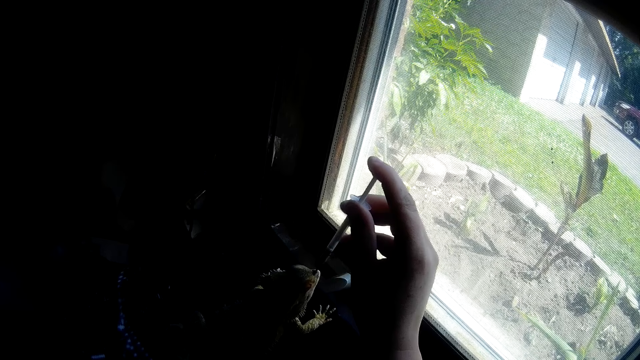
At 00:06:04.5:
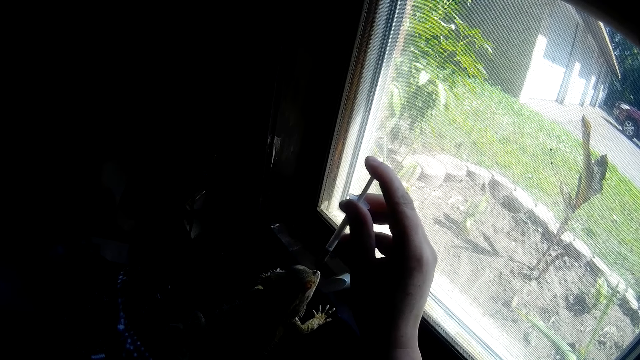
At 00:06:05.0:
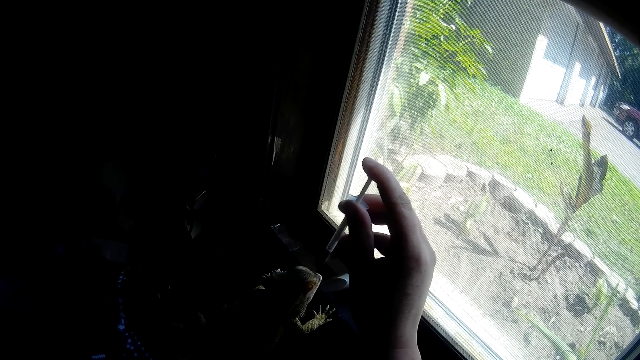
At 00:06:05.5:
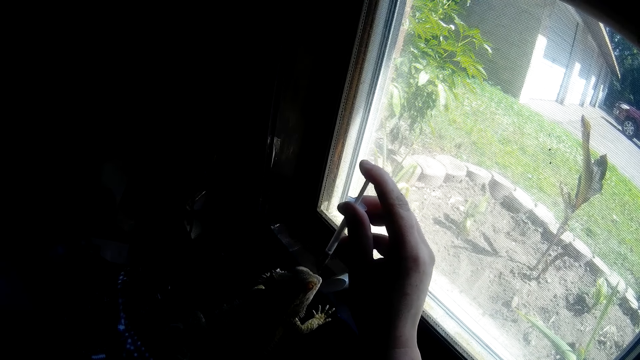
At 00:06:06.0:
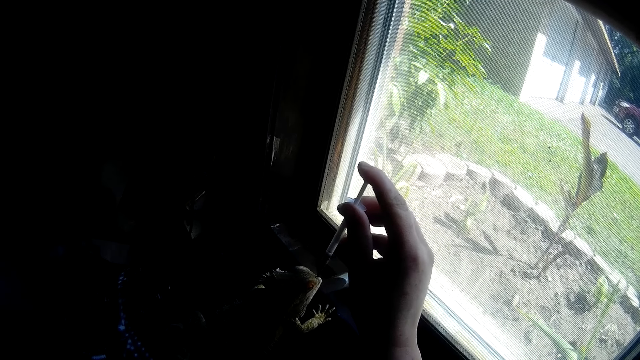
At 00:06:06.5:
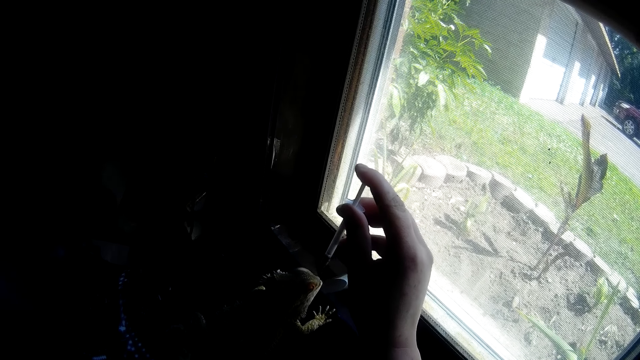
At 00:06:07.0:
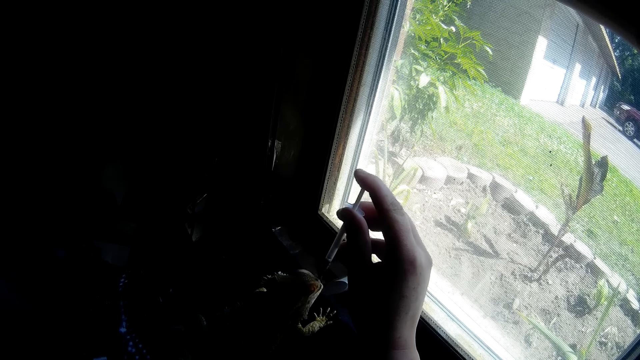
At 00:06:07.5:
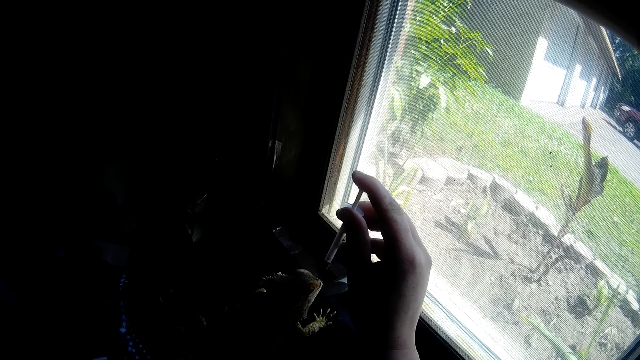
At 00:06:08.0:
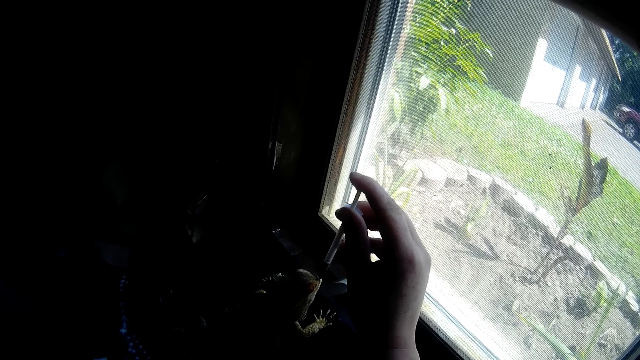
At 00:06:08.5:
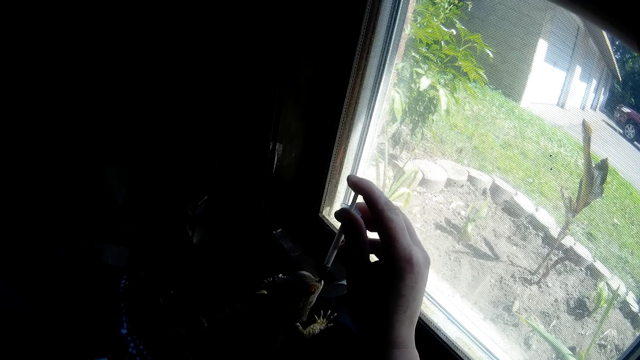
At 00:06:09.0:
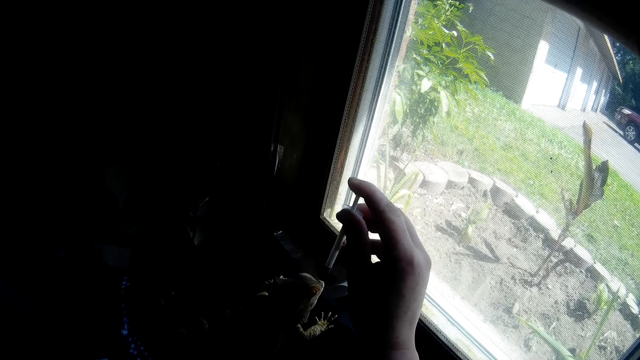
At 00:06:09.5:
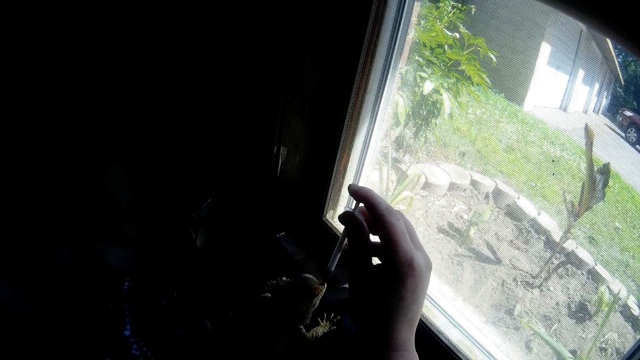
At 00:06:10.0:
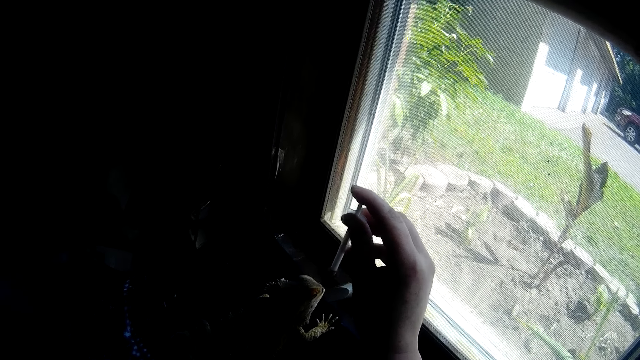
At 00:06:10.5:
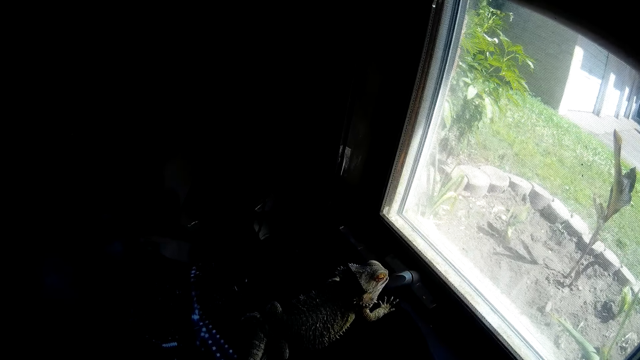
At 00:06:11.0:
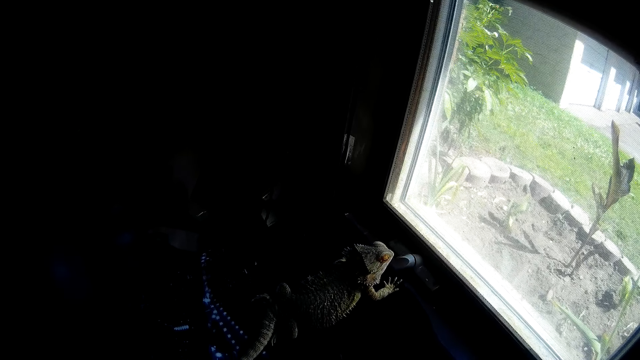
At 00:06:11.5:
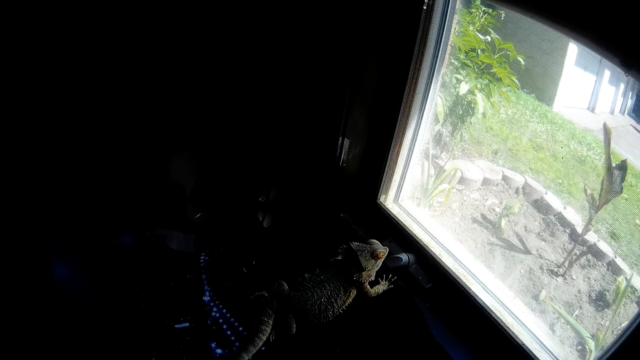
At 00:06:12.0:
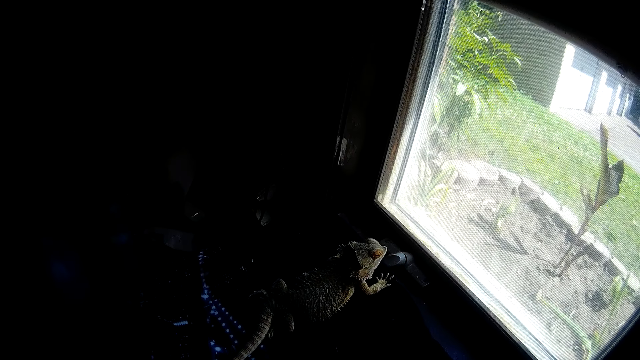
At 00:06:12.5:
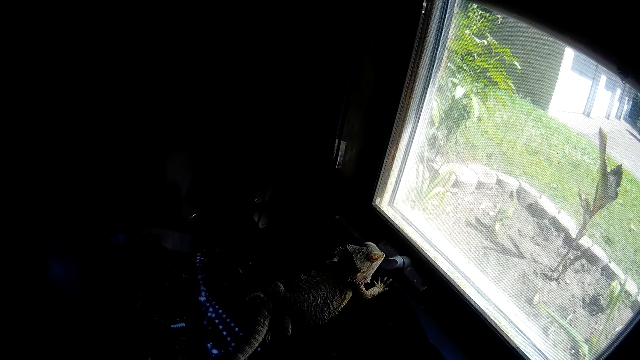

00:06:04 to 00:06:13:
The camera wearer removes the empty syringe in her right hand from the mouth of the Chinese water dragon.

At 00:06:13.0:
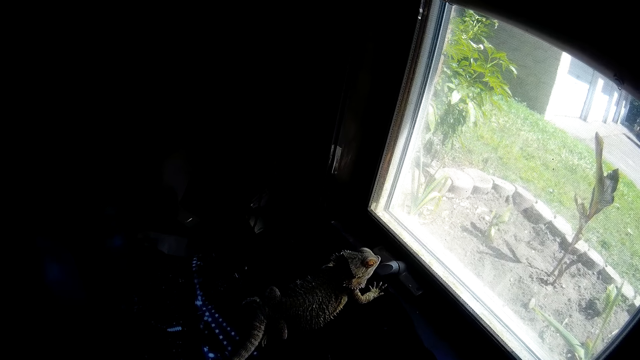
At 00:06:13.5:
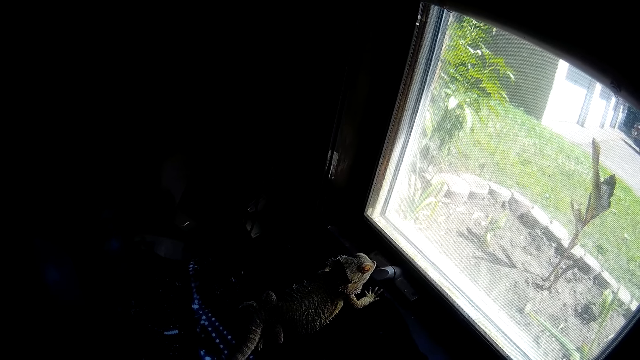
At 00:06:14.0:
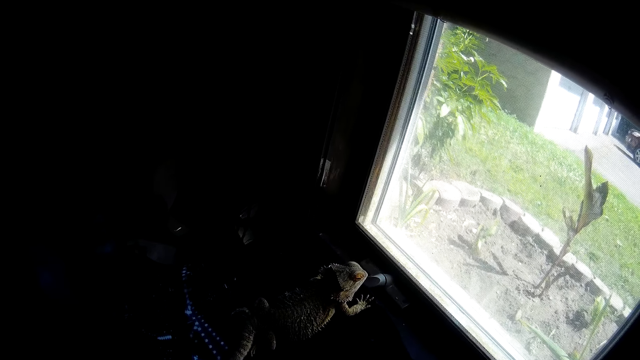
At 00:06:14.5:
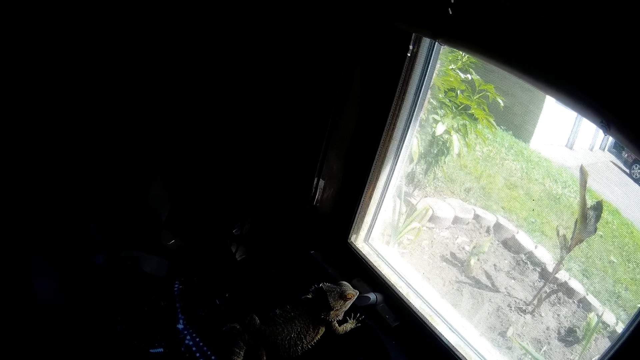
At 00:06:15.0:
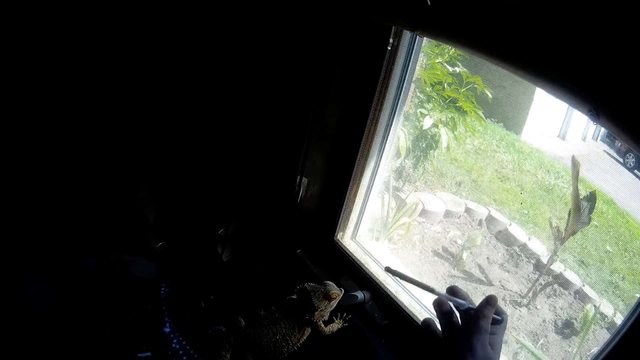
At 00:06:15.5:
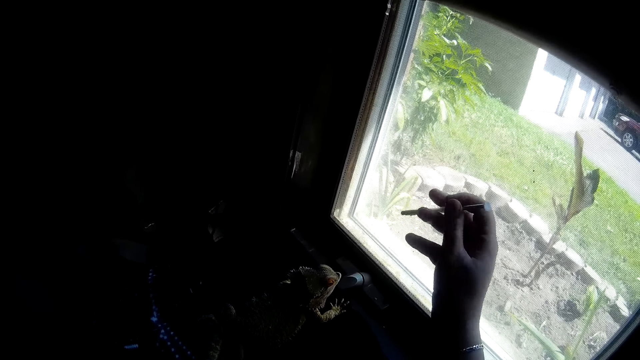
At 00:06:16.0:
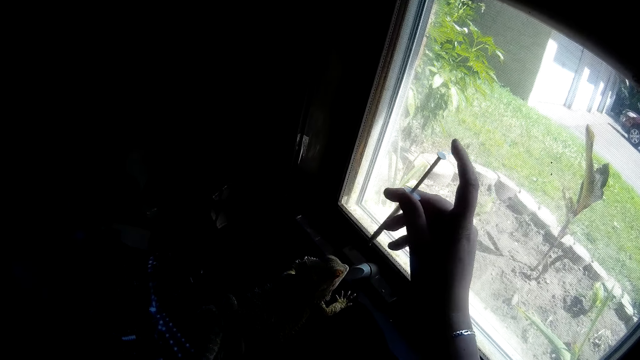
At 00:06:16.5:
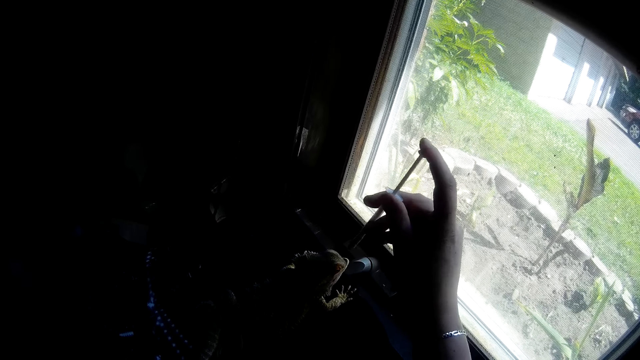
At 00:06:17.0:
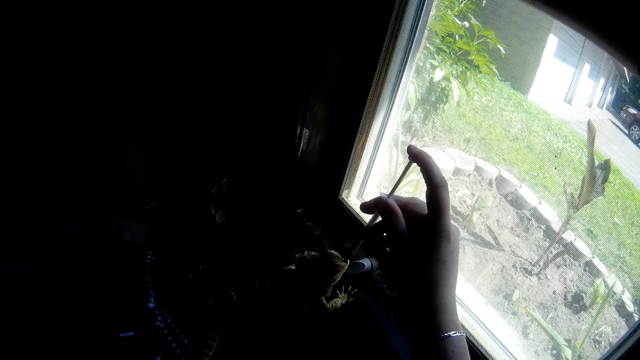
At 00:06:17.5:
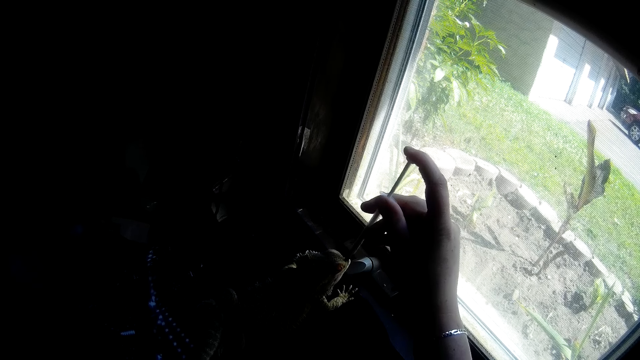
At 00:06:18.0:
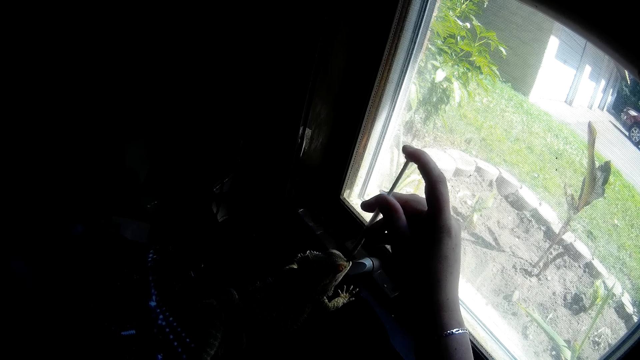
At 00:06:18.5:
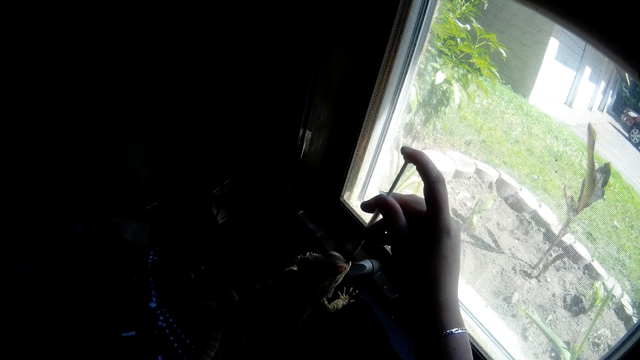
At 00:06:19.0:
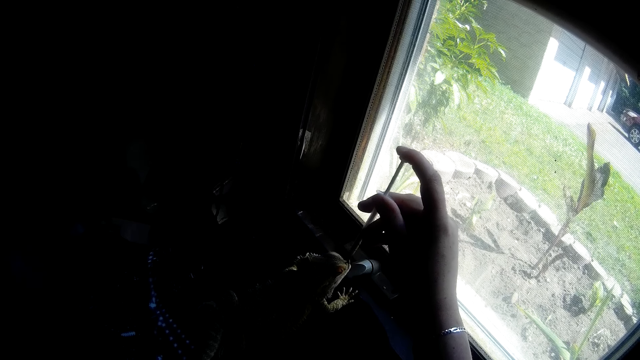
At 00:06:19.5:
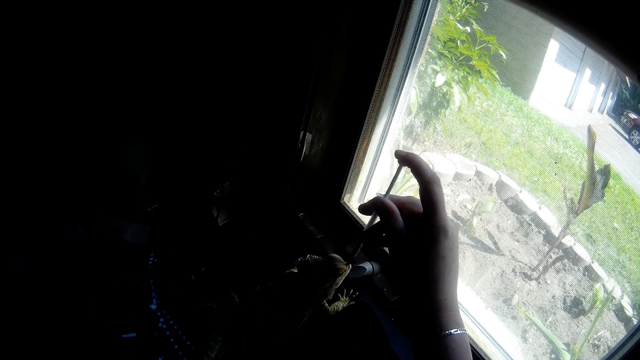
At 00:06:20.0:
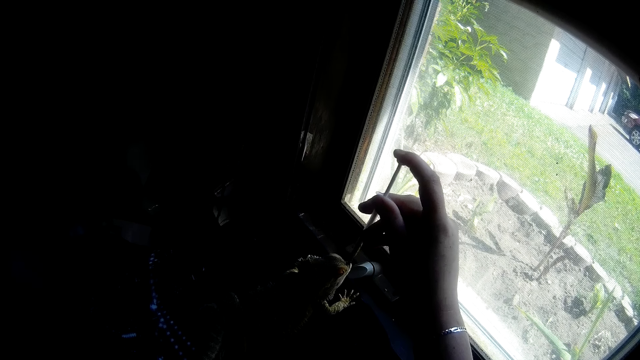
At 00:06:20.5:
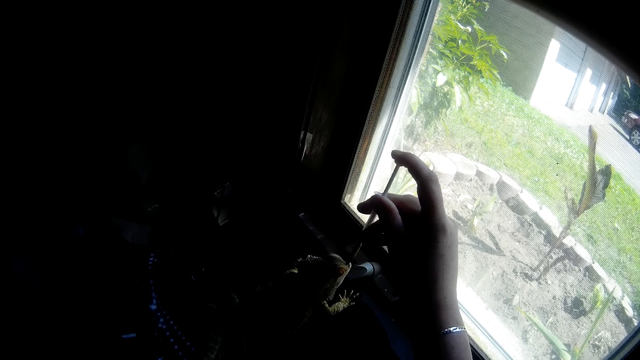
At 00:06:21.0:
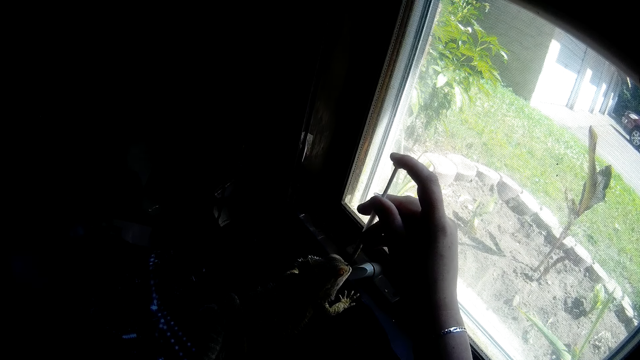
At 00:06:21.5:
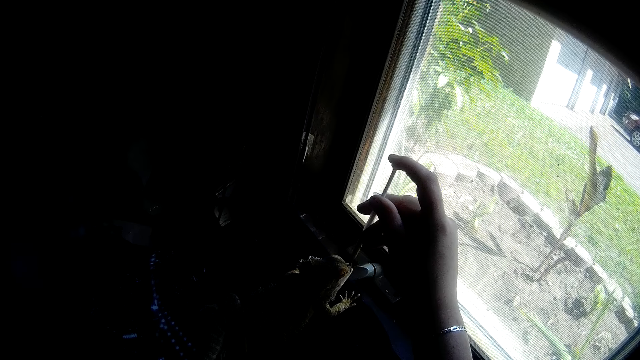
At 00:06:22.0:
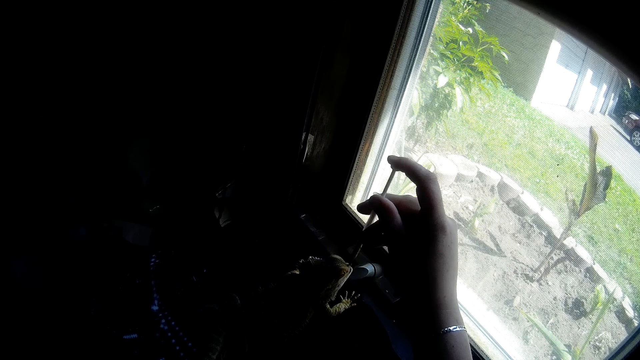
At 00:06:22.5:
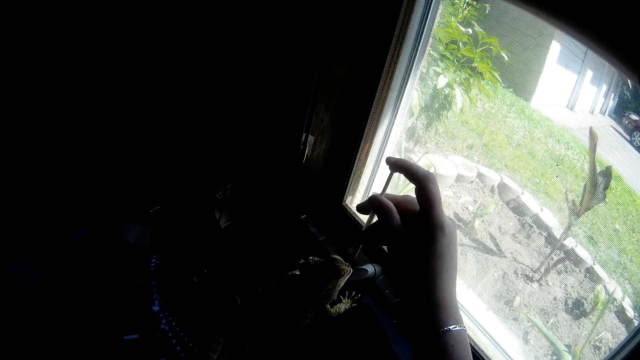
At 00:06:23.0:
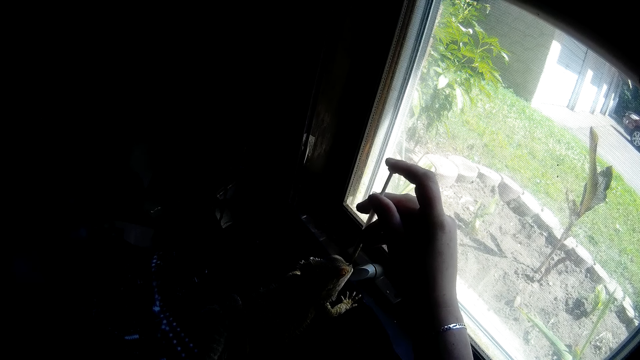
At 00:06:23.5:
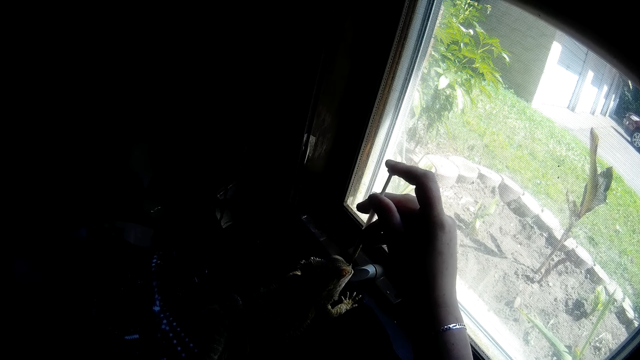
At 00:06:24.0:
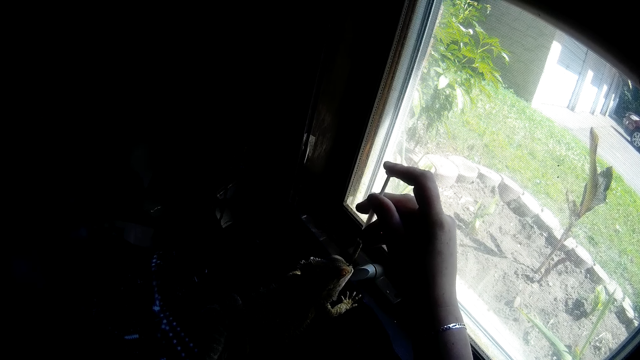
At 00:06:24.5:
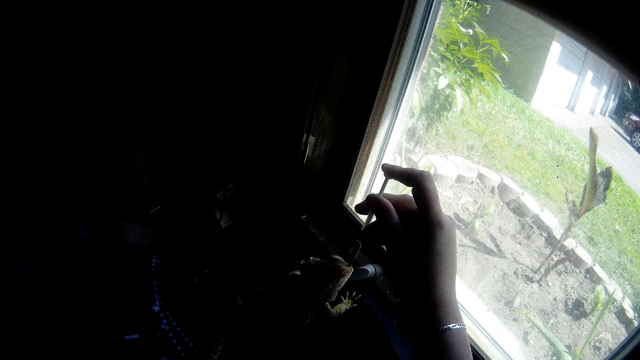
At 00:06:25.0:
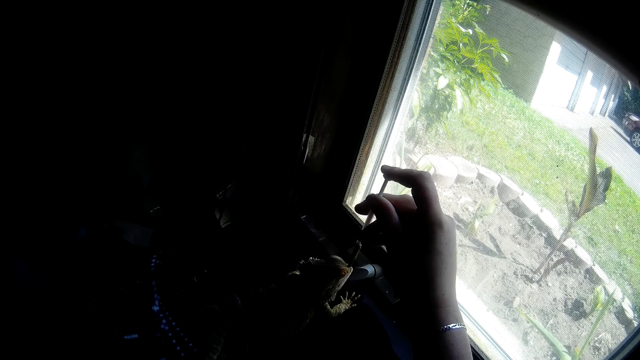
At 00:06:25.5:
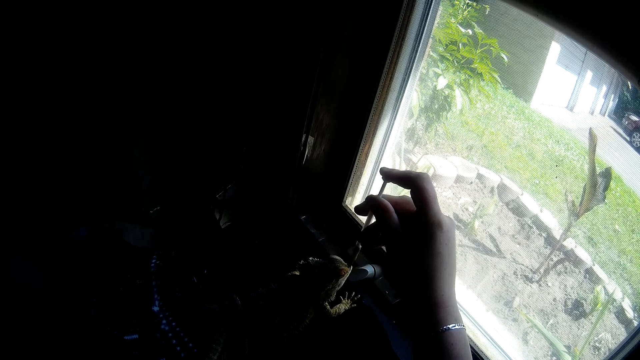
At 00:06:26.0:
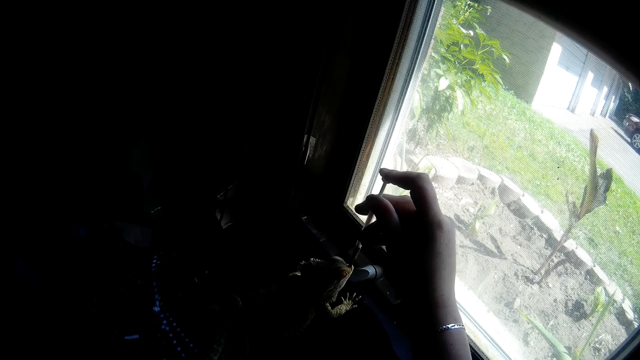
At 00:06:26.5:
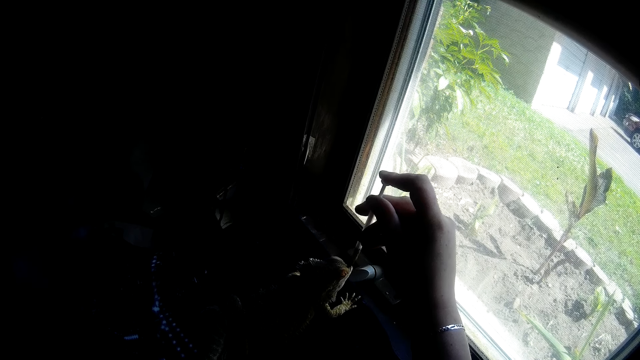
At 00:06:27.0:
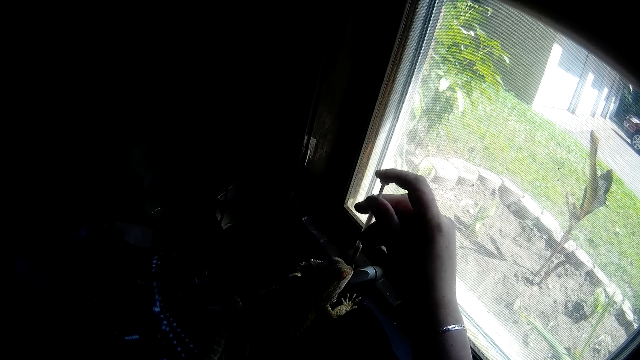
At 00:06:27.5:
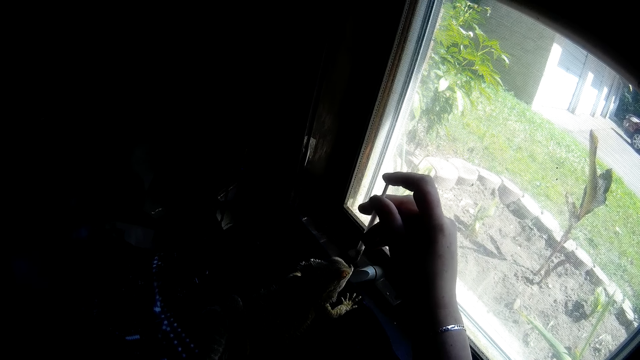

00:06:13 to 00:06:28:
The camera wearer puts a loaded syringe into the mouth of the Chinese water dragon or bearded dragon with her right hand. She presses something in the adhesive dispenser syringe on the bearded dragon.
